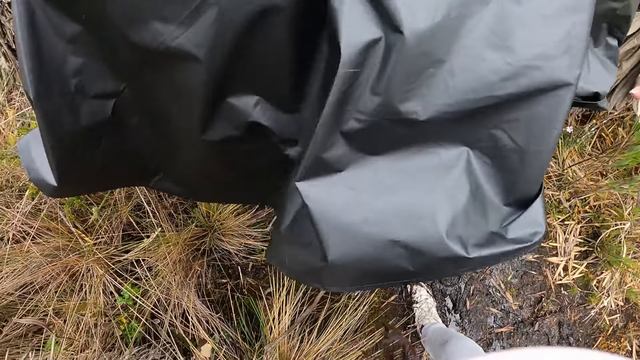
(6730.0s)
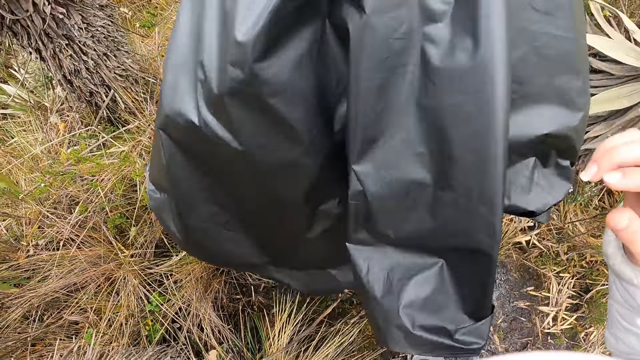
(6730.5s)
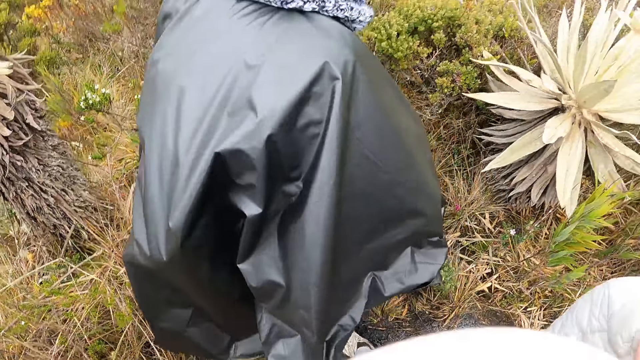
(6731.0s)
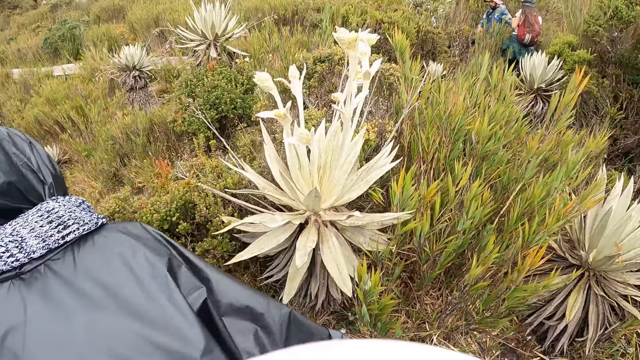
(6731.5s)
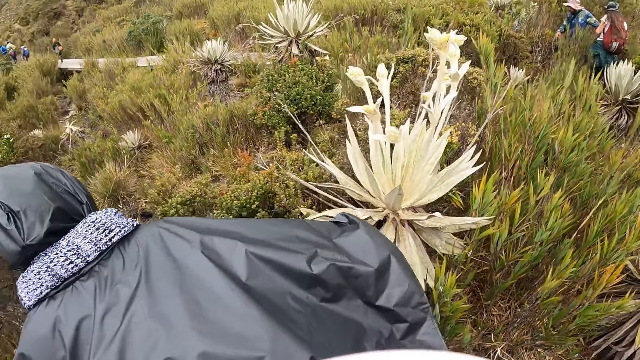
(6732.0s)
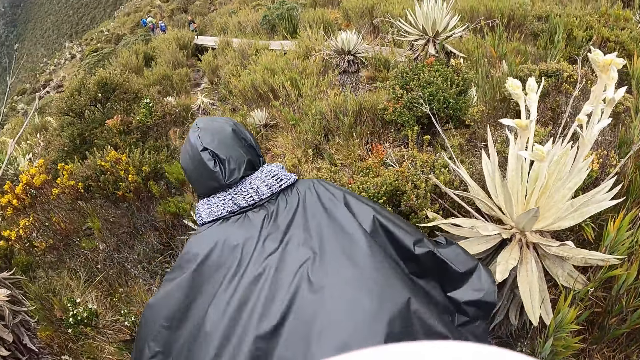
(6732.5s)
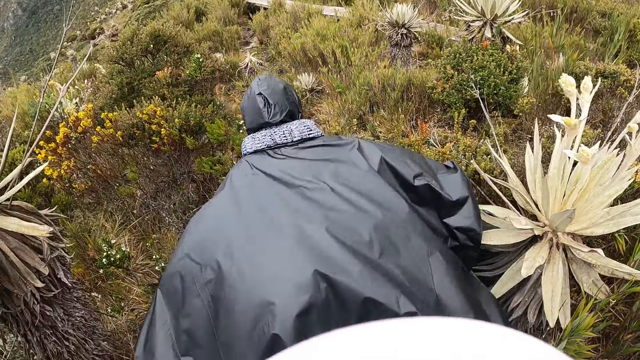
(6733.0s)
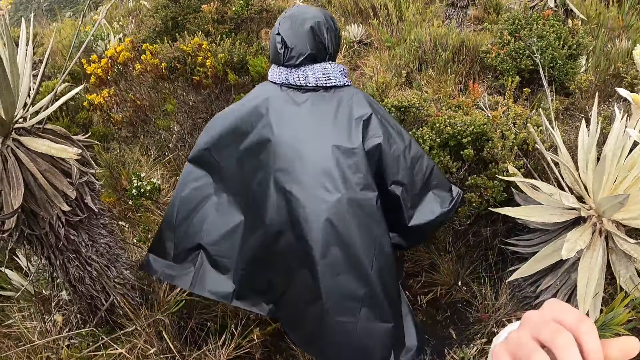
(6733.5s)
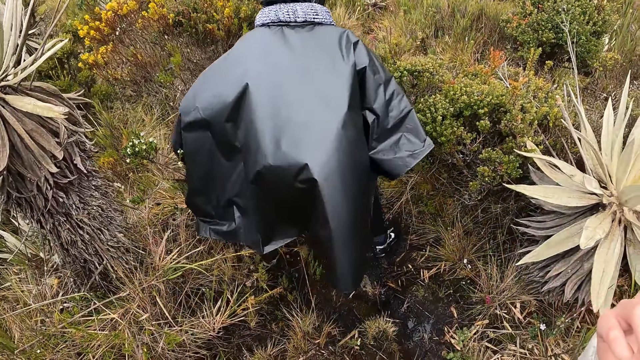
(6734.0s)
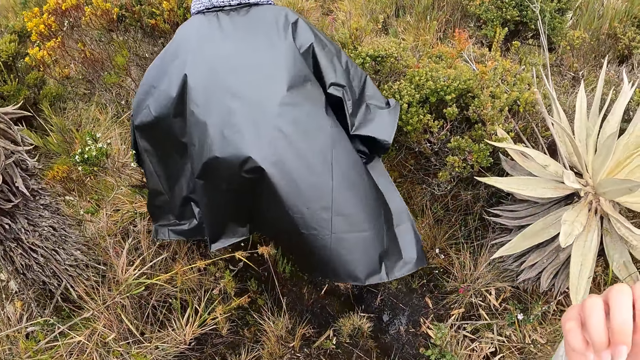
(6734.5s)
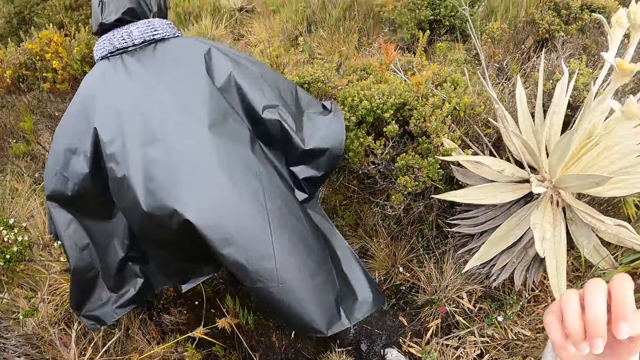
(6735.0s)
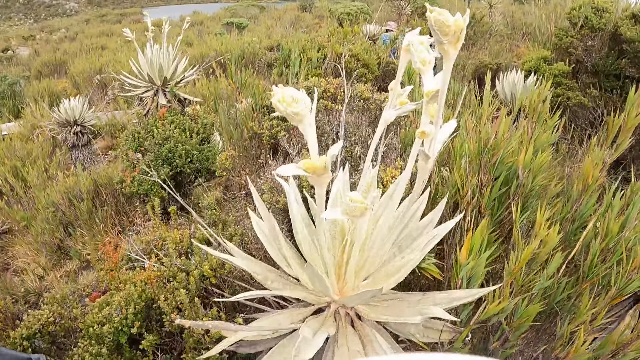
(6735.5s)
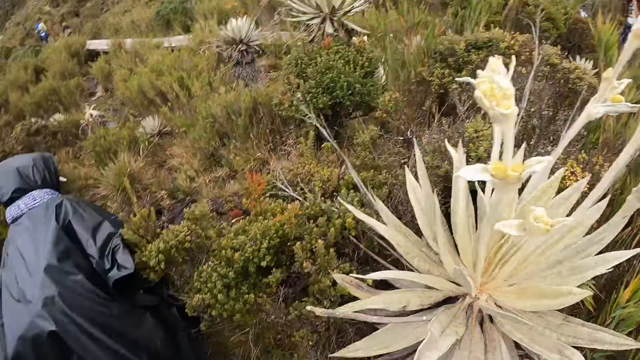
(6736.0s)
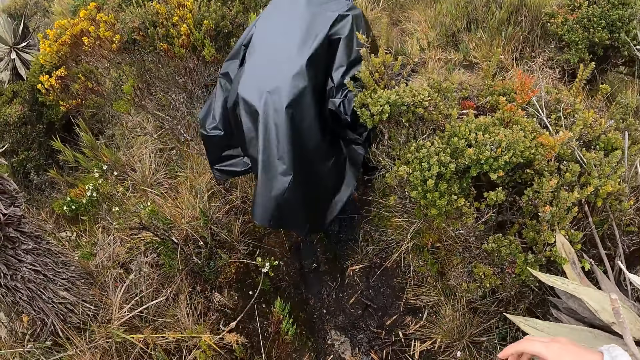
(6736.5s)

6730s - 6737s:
The camera wearer looks around.

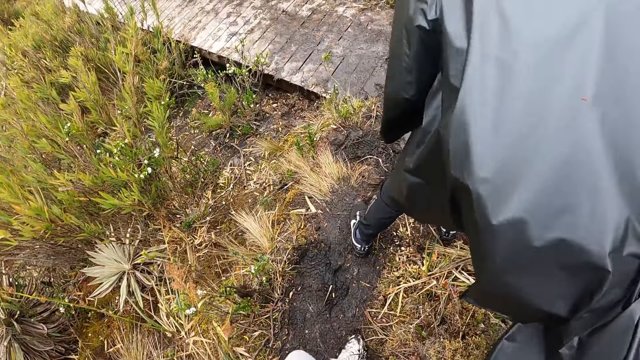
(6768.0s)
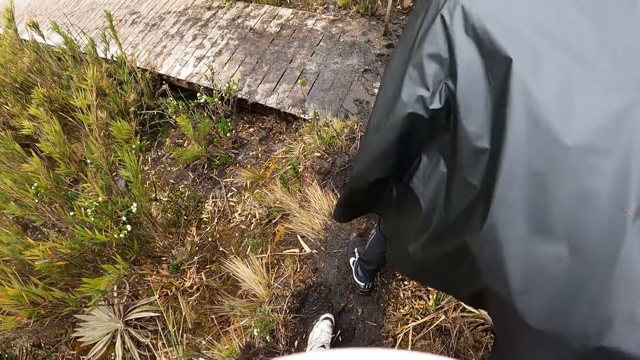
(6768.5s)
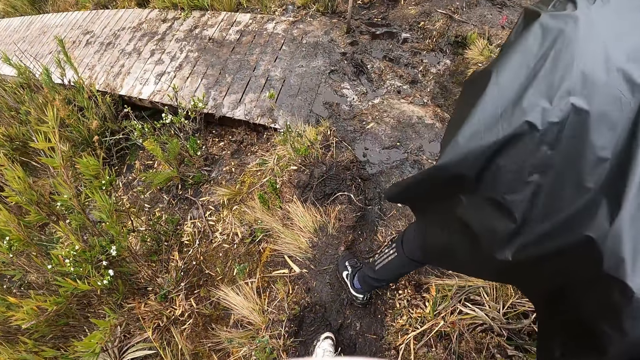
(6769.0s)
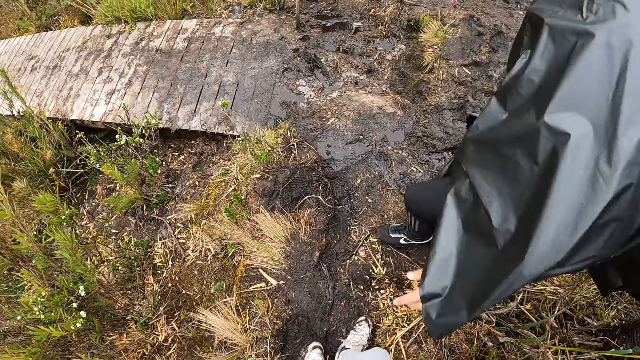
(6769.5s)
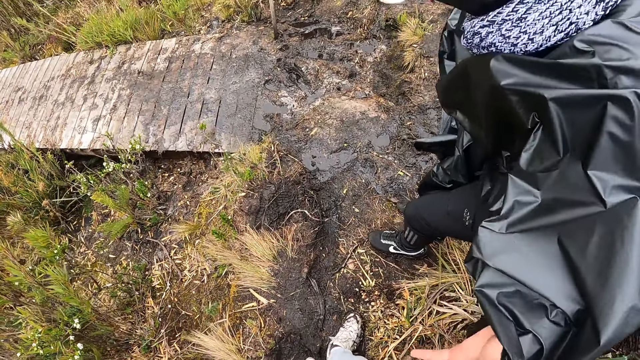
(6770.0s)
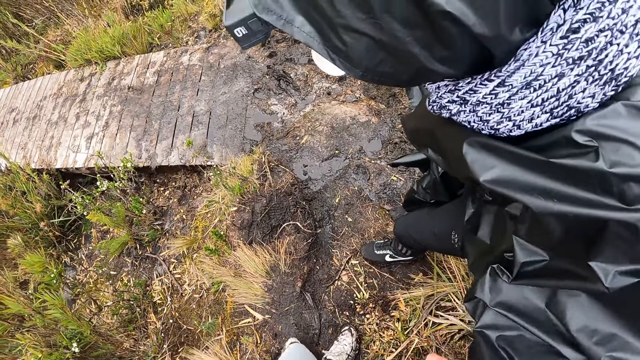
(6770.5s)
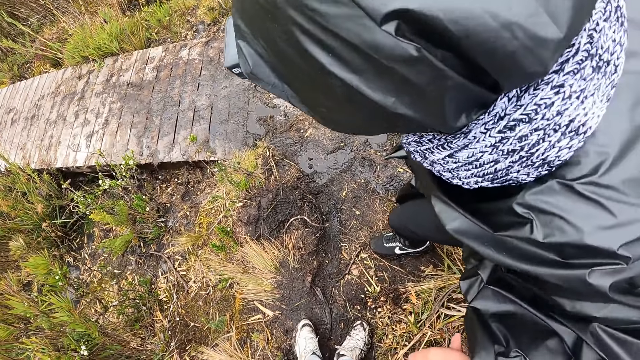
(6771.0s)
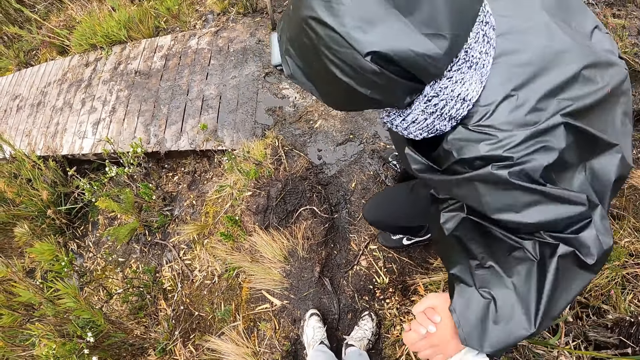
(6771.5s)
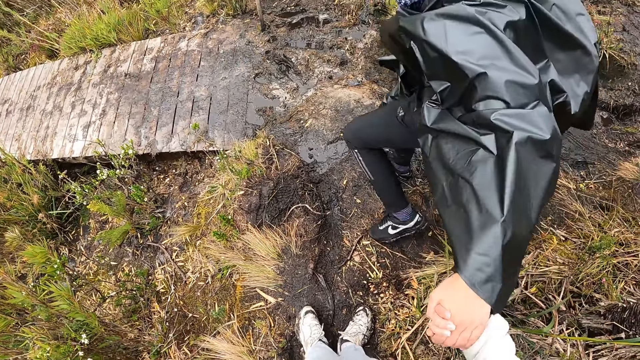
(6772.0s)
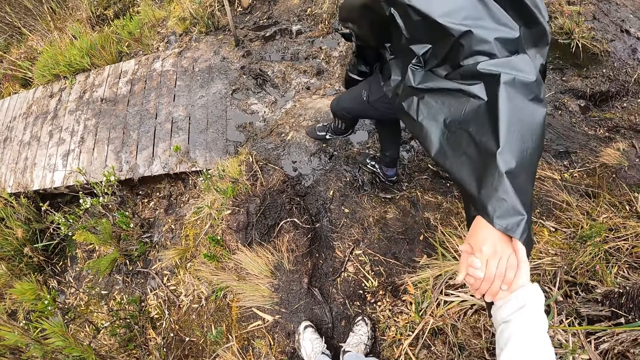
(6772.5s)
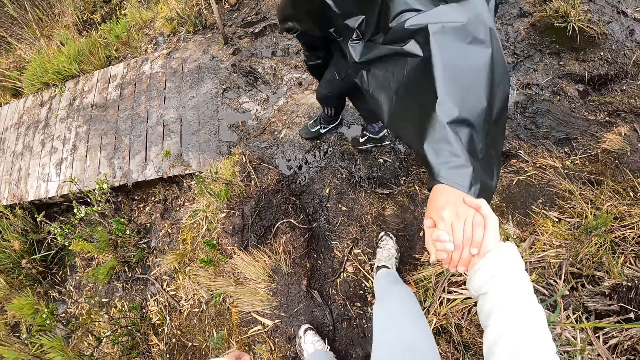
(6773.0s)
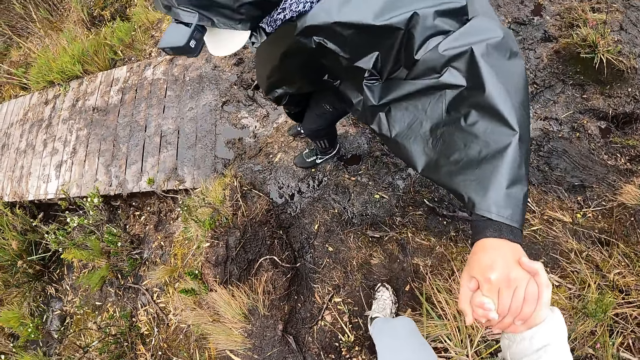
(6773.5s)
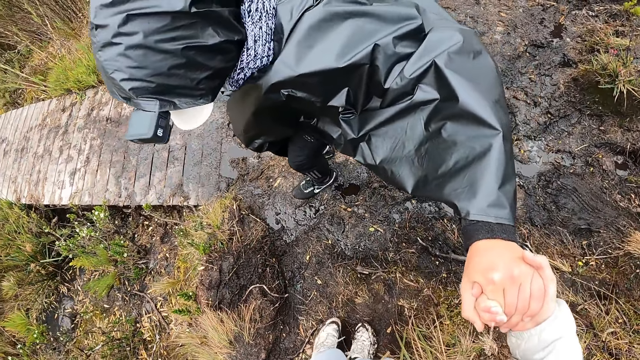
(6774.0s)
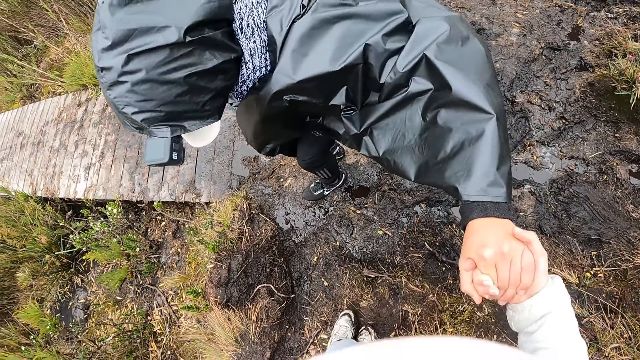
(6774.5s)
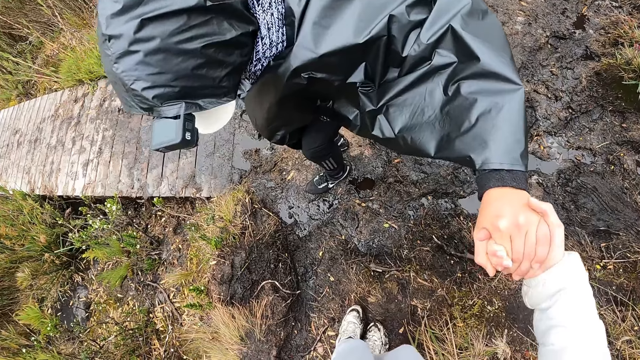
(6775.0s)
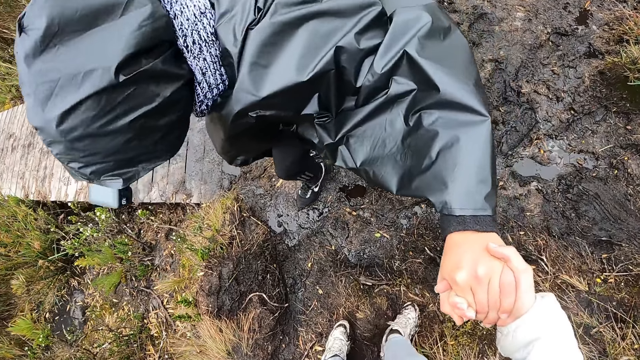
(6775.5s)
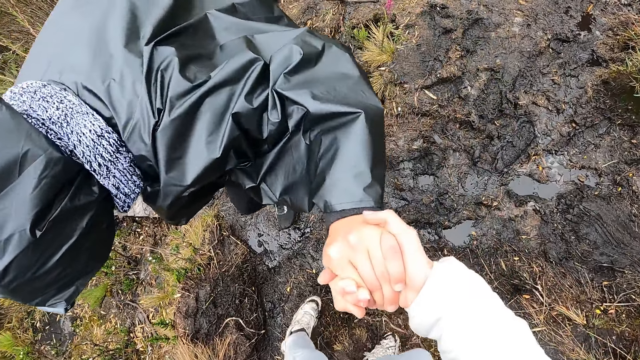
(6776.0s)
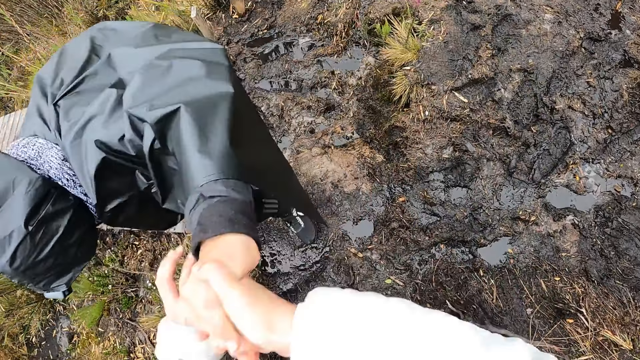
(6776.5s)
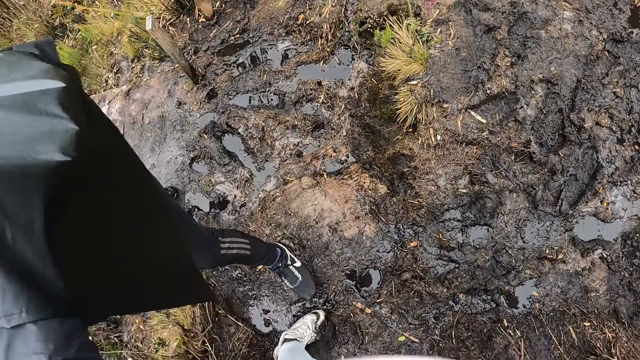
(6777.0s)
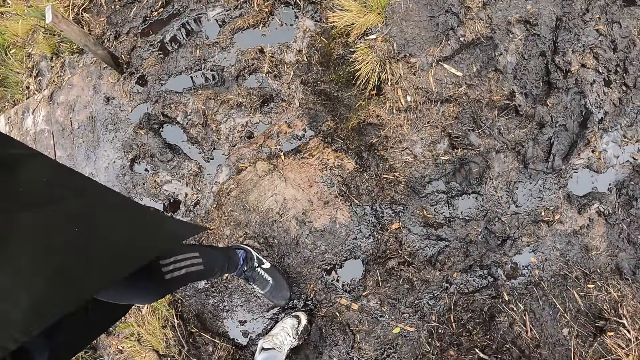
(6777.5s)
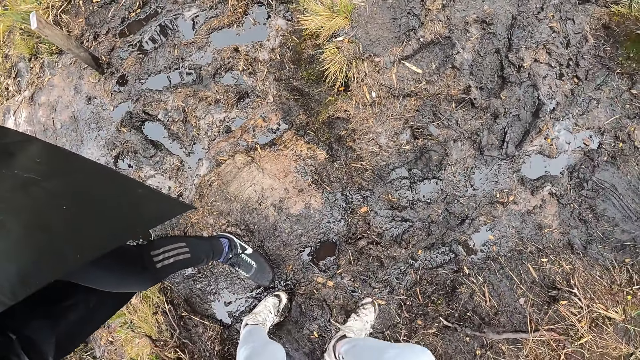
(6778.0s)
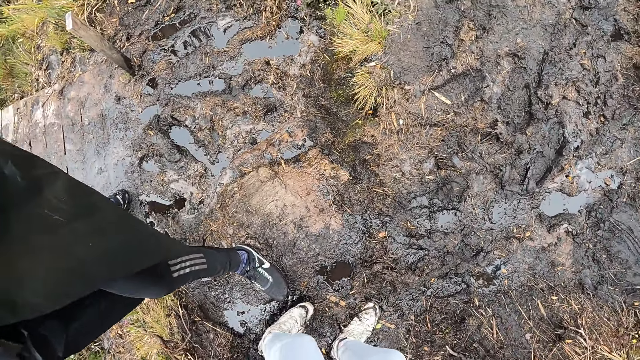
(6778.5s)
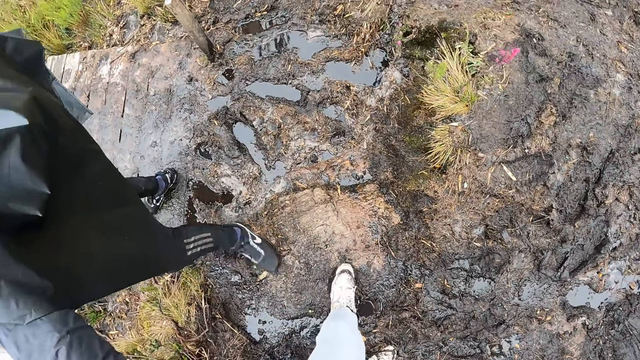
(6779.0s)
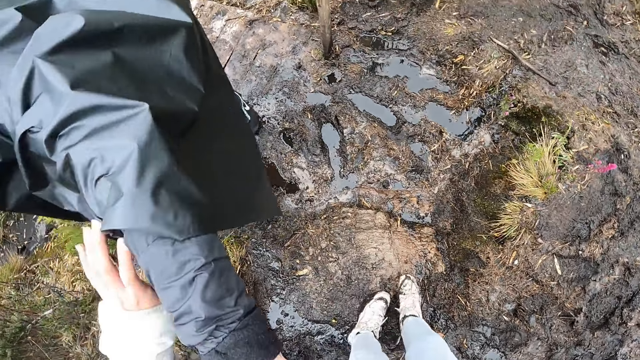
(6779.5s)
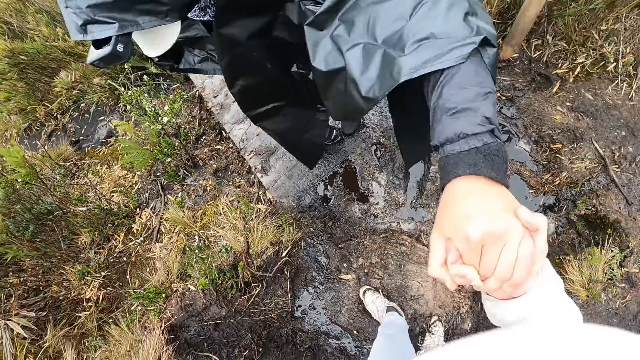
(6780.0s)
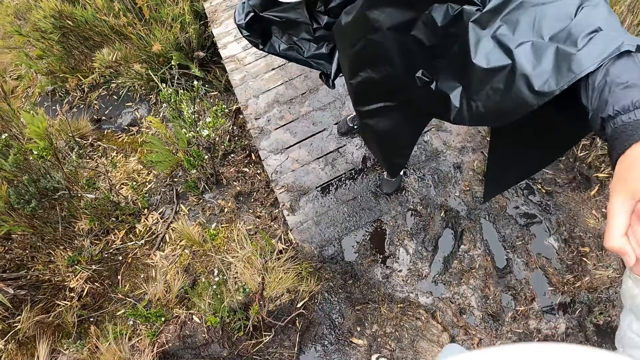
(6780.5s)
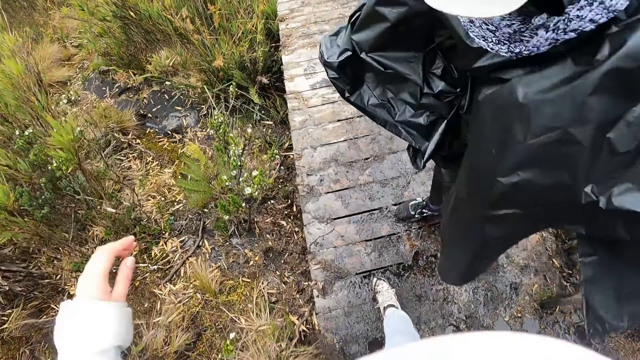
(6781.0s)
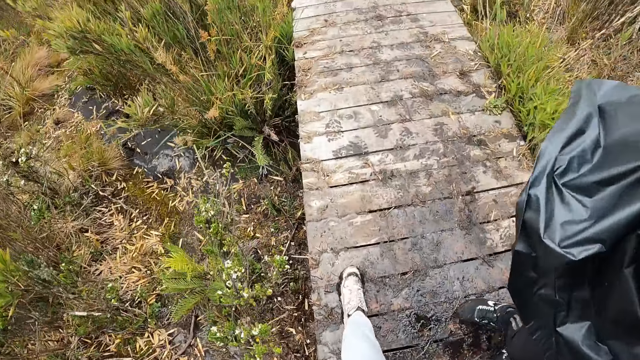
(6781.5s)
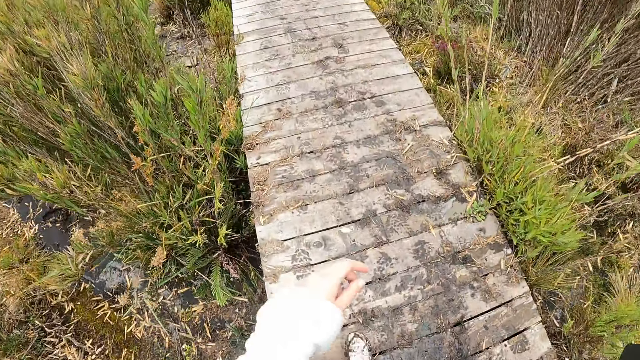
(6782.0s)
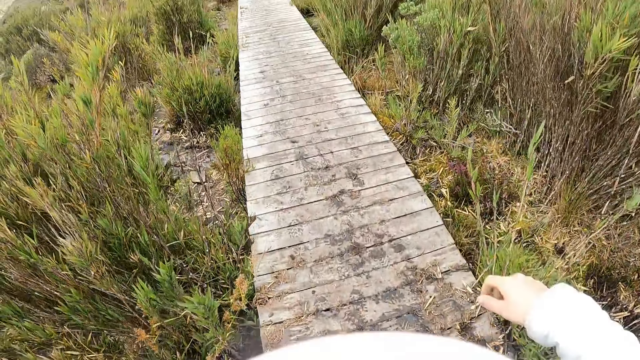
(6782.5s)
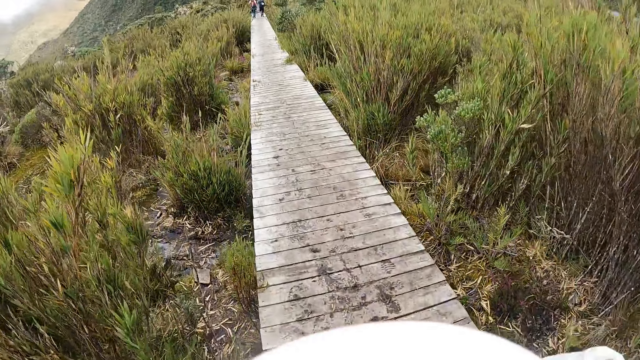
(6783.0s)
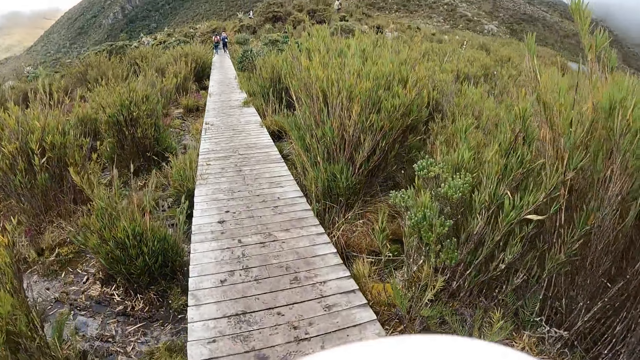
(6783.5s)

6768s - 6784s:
A woman stretches her left hand towards the camera wearer. The camera wearer holds the left hand of the woman with her right hand. The woman walks down the slope. The camera wearer walks down the slope. She walks on a wooden bridge with the group of people.
